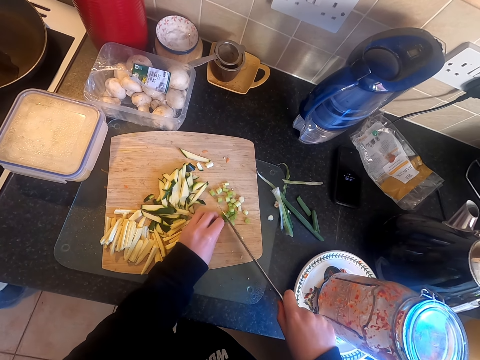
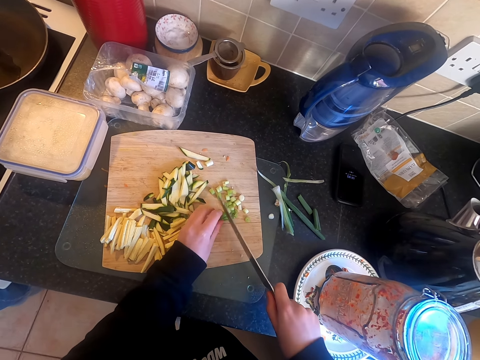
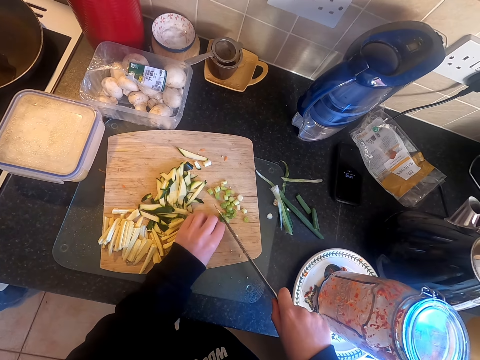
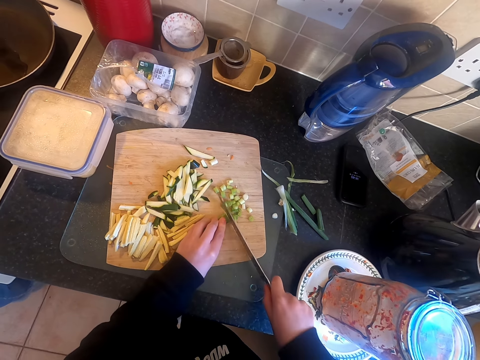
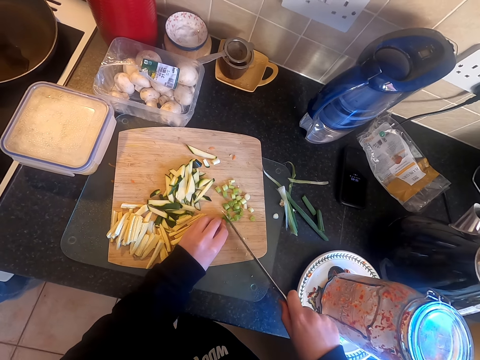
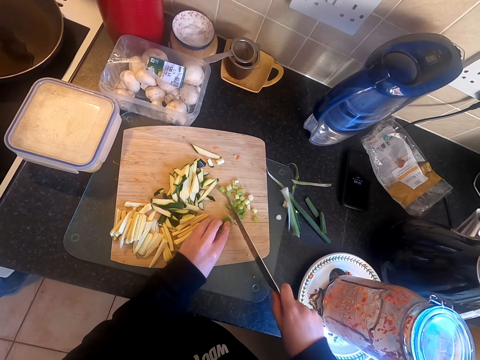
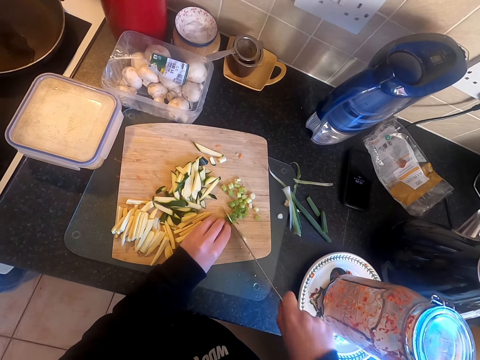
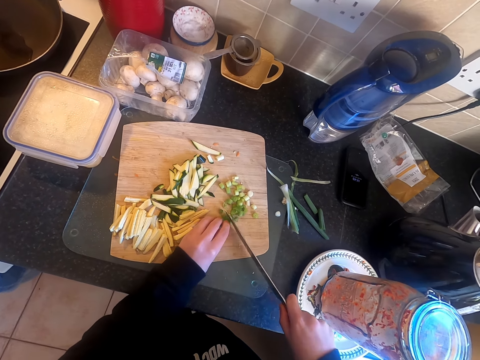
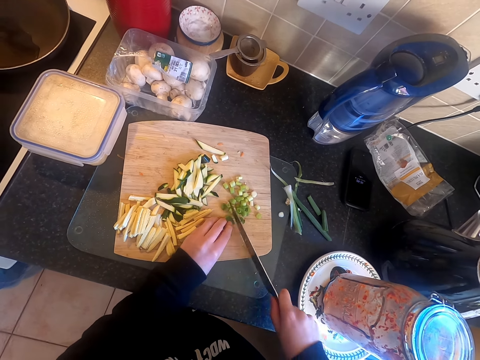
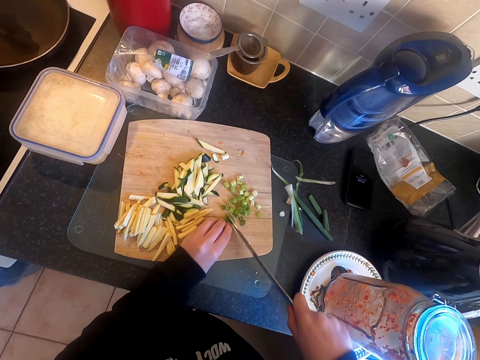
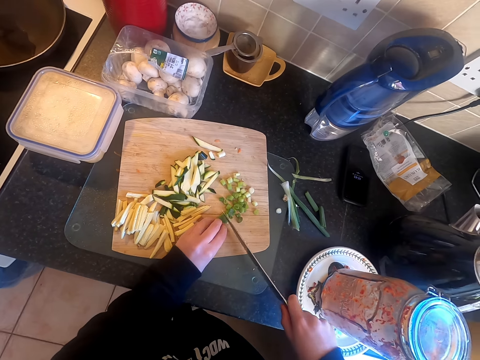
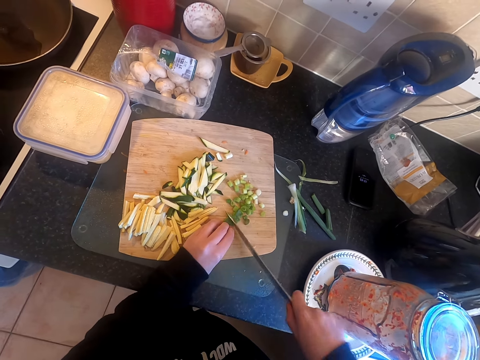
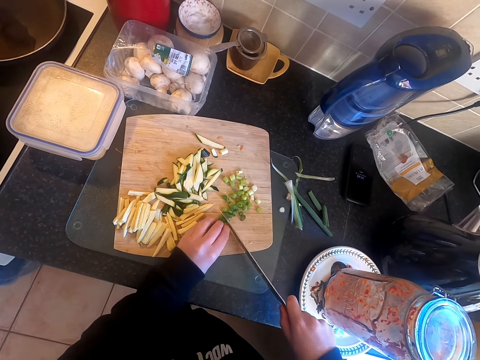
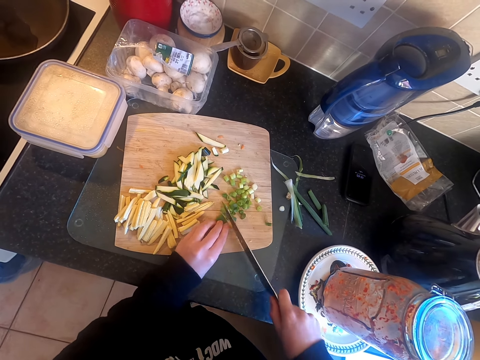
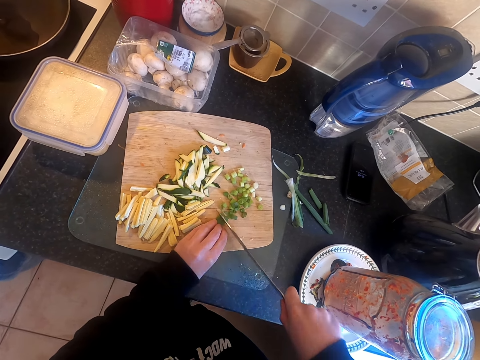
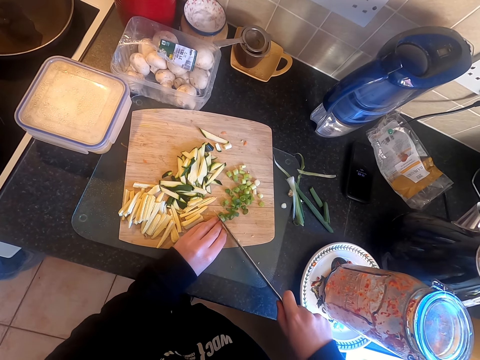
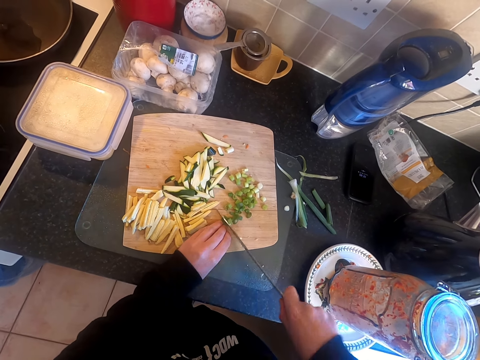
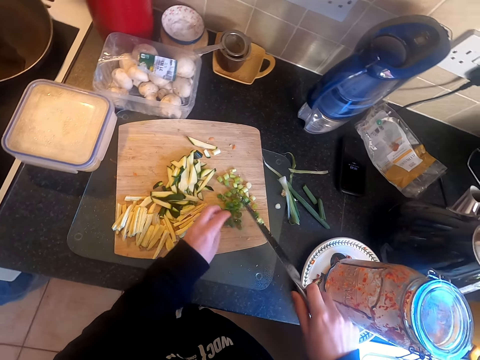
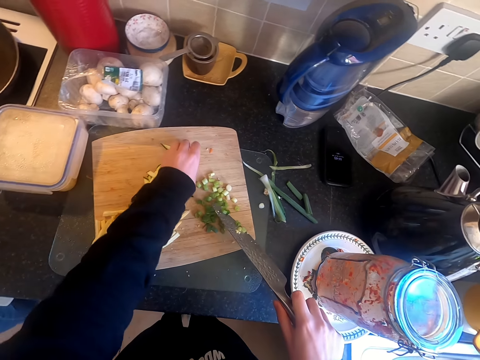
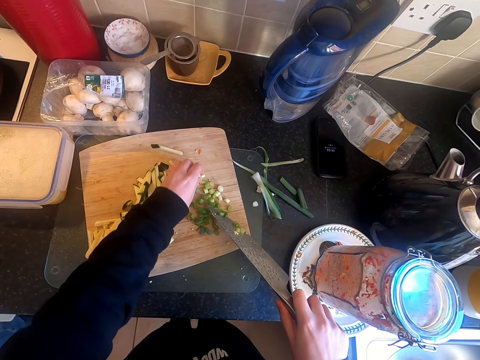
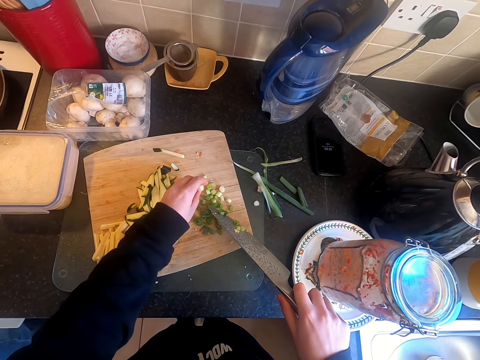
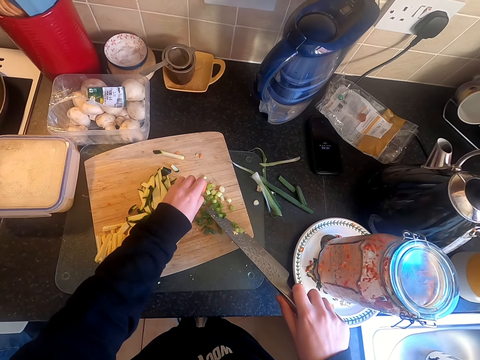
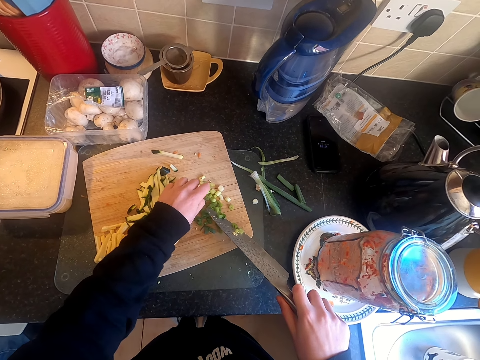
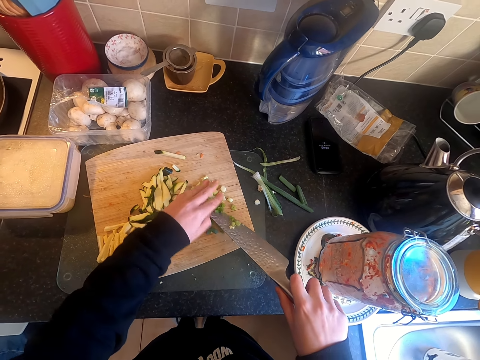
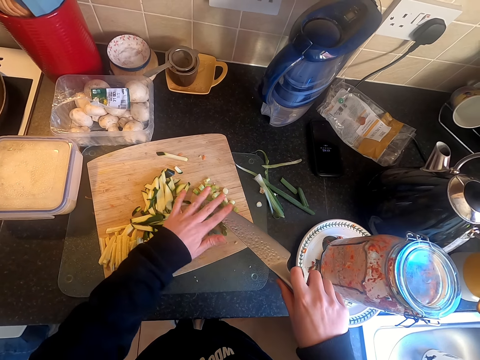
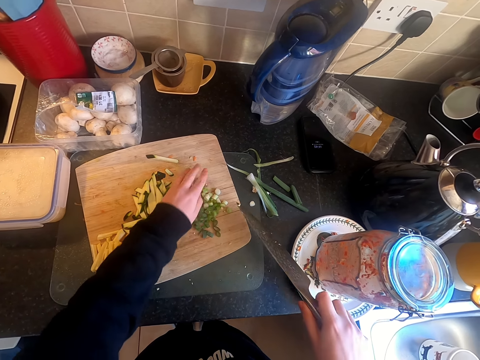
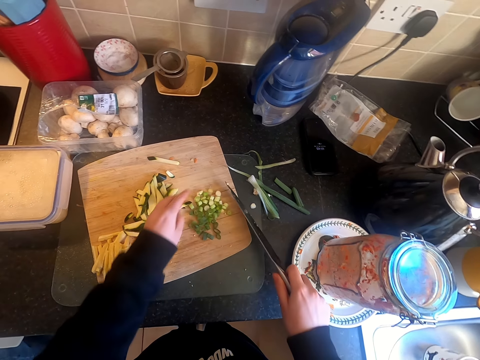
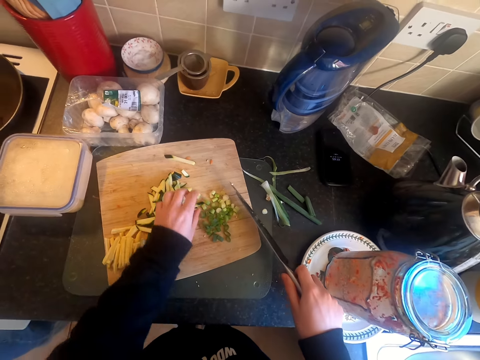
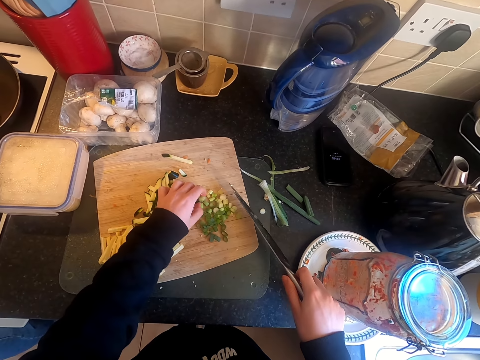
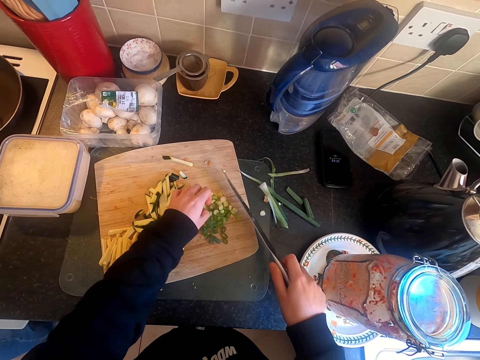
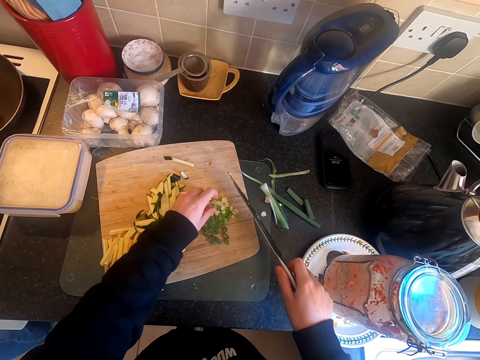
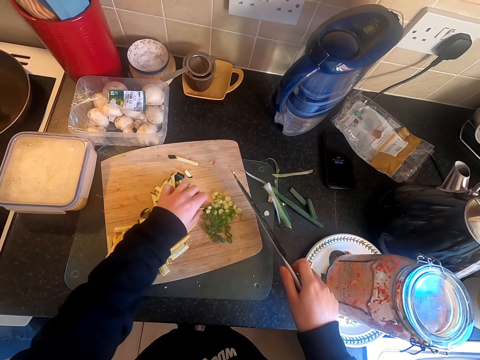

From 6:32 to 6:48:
The camera wearer assembles the onion on the cutting board. They remove the onion from the knife. They assemble the onion on the board with a knife.

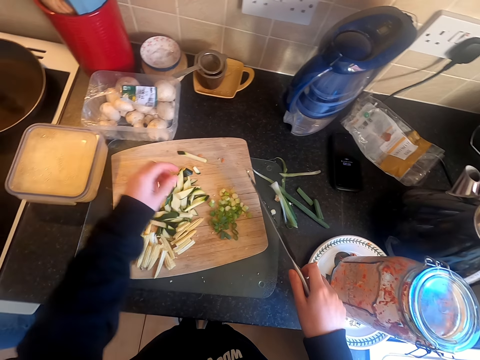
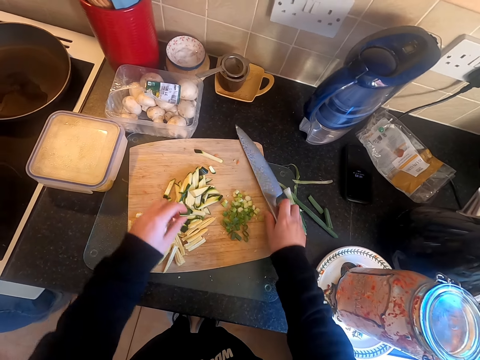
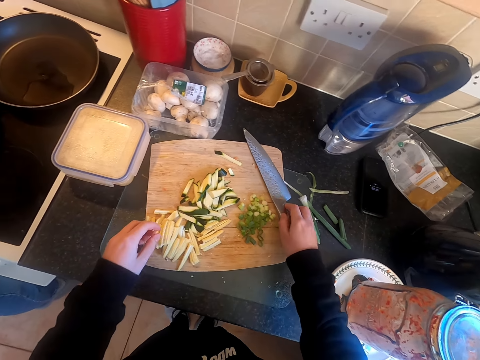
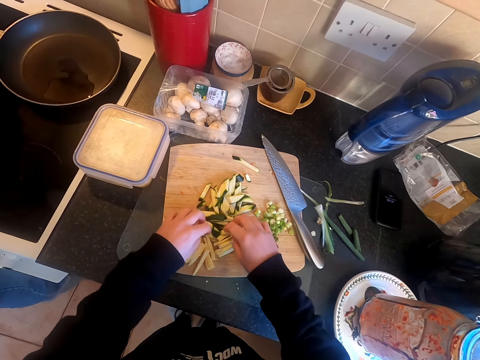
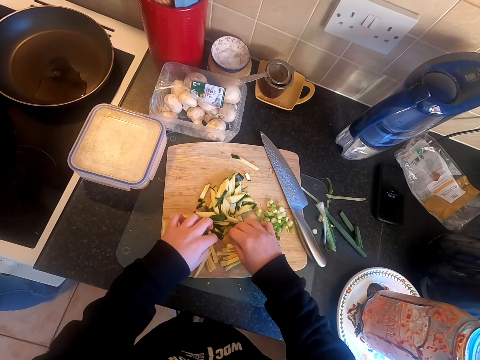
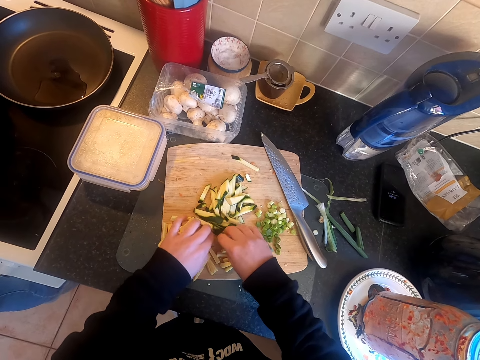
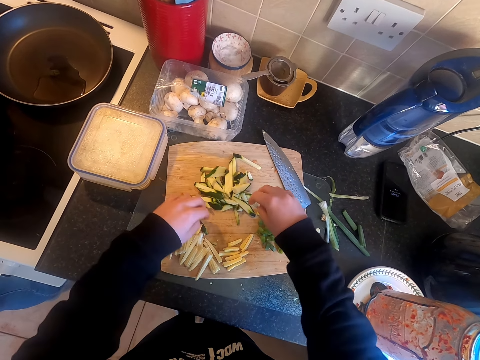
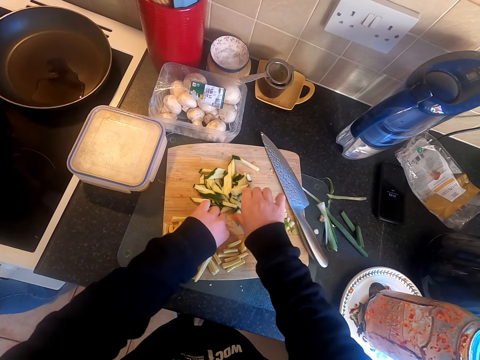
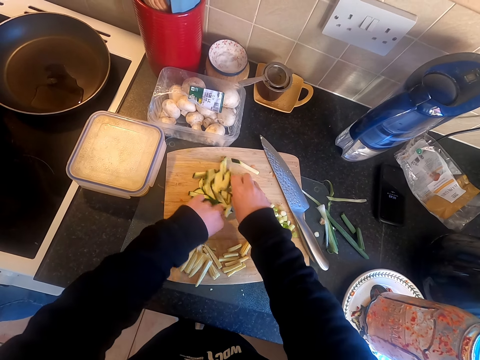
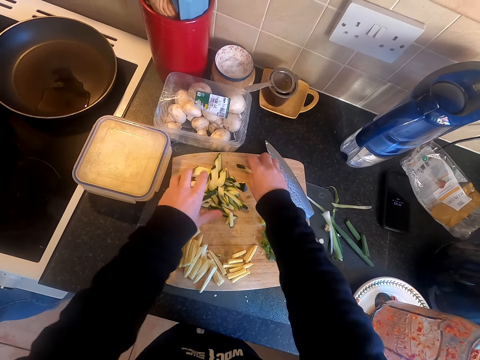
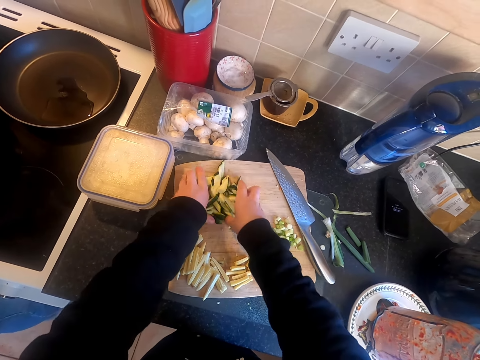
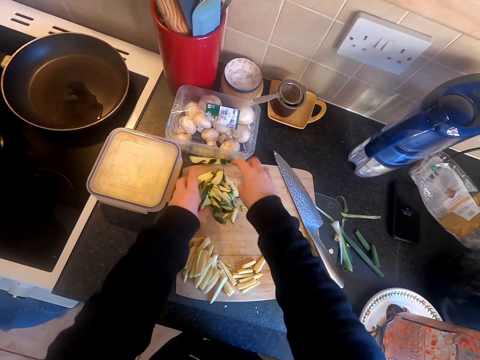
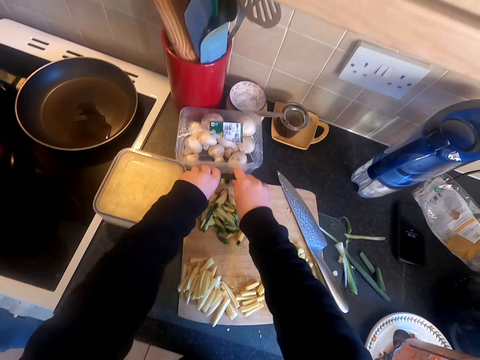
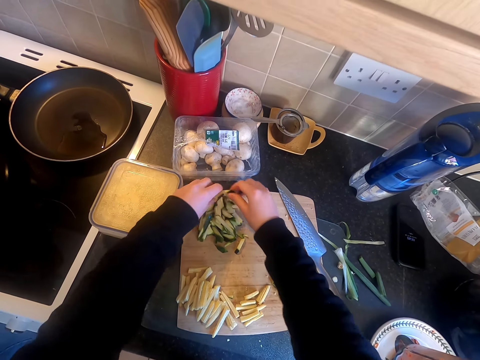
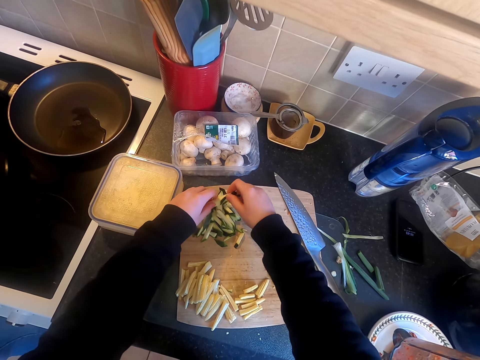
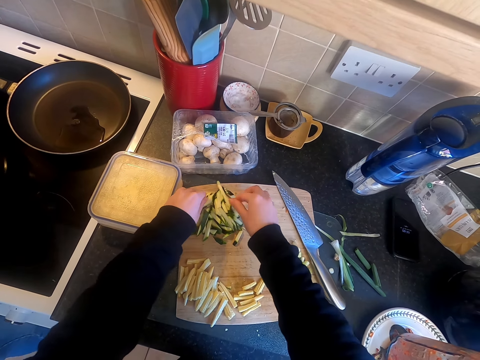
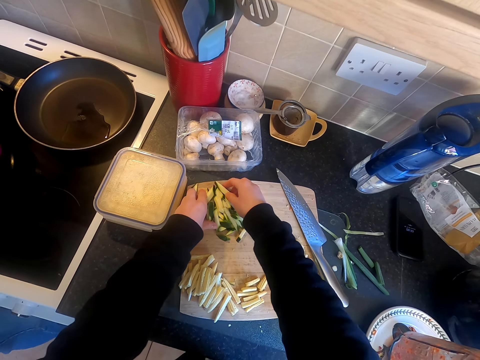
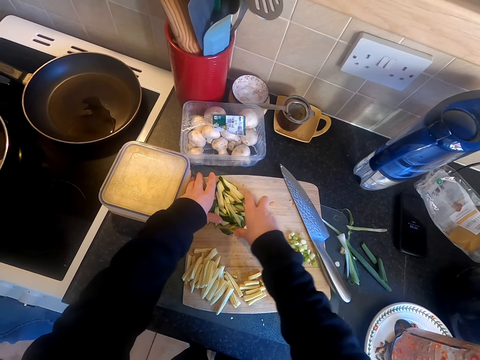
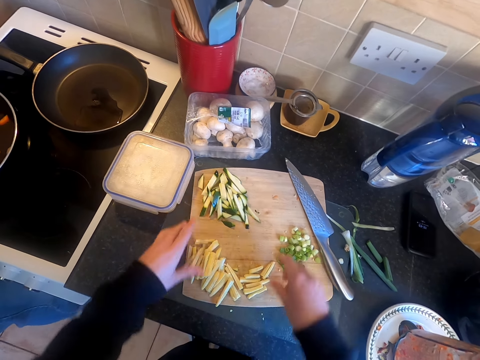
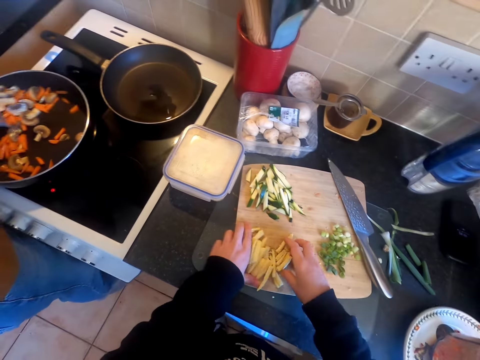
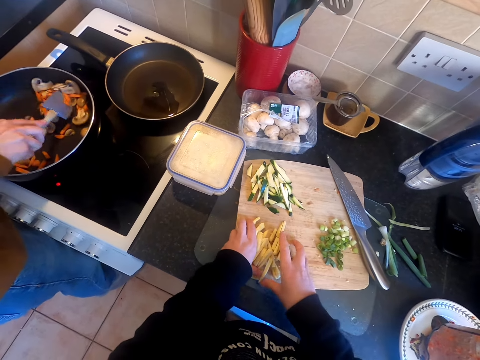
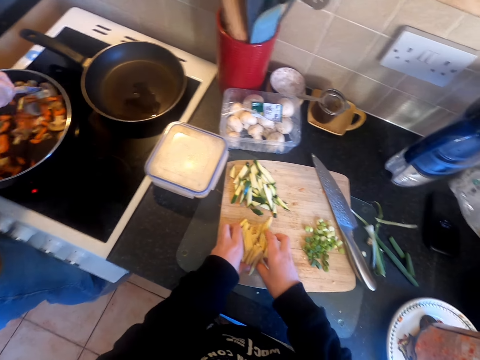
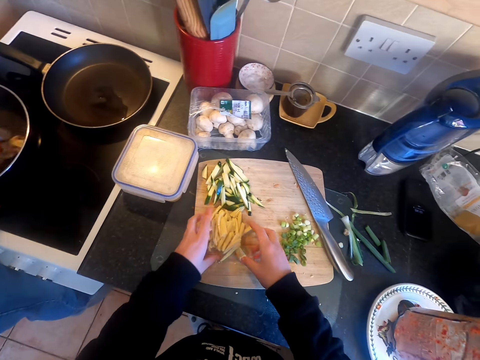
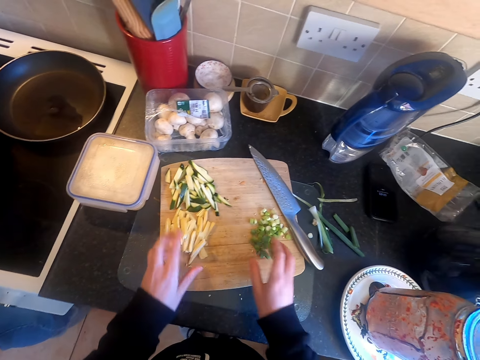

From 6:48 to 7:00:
The camera wearer places the knife on the cutting board. They move the cucumber on the cutting board. They assemble a gadget together. They assemble something together. A woman stirs food on the pan with a stirring stick.
